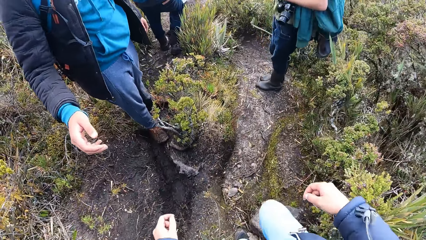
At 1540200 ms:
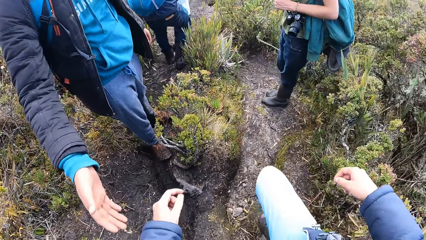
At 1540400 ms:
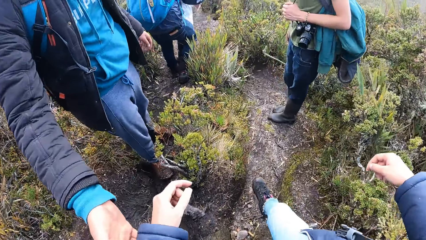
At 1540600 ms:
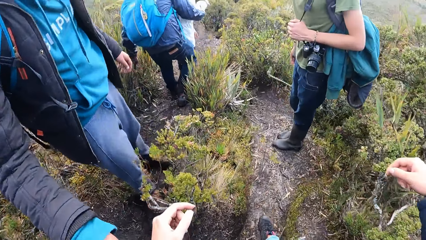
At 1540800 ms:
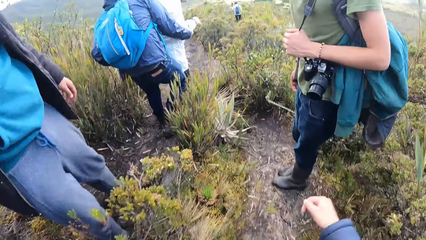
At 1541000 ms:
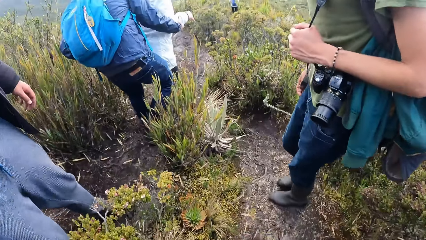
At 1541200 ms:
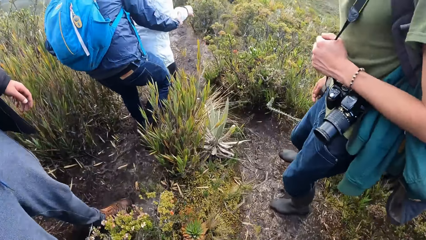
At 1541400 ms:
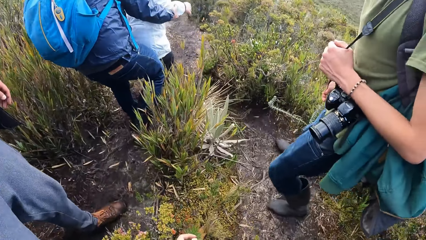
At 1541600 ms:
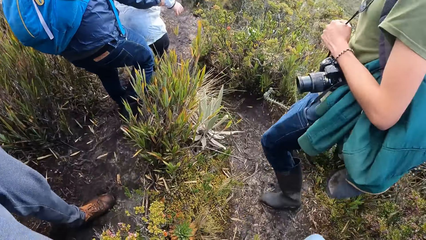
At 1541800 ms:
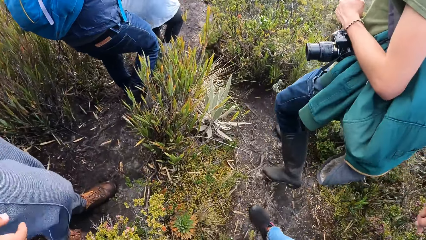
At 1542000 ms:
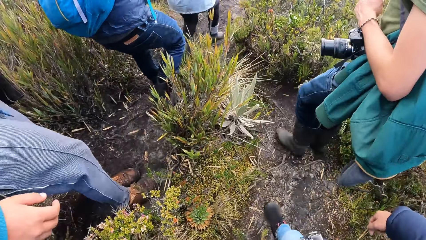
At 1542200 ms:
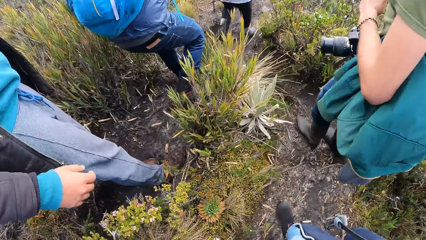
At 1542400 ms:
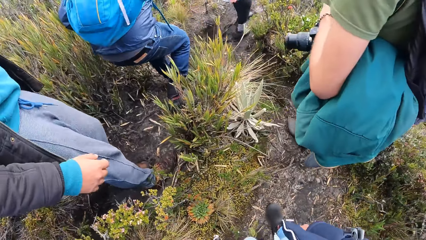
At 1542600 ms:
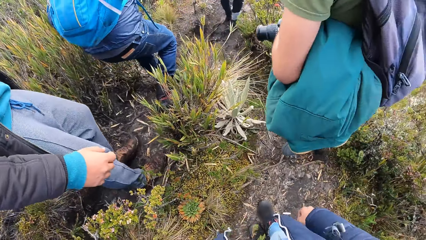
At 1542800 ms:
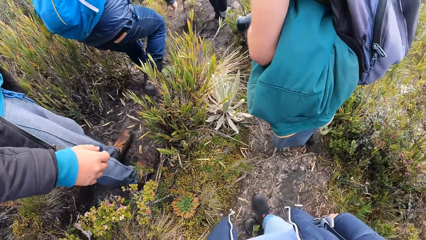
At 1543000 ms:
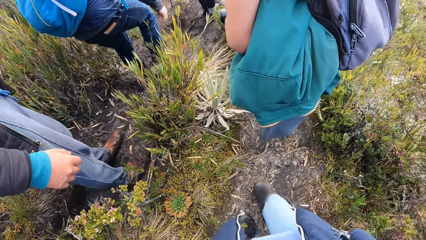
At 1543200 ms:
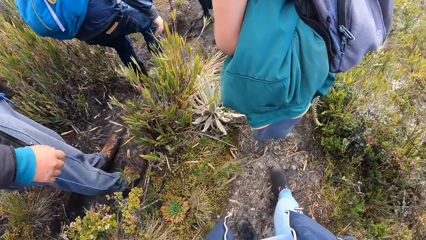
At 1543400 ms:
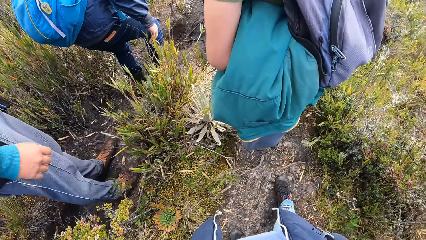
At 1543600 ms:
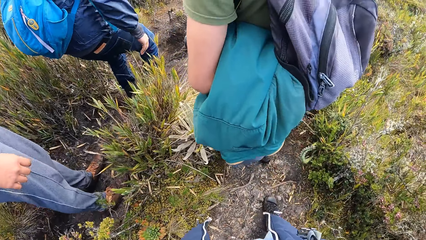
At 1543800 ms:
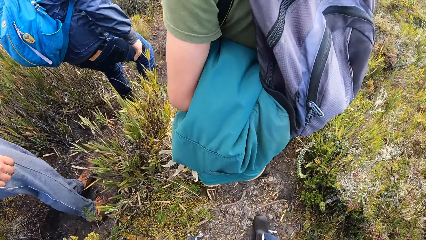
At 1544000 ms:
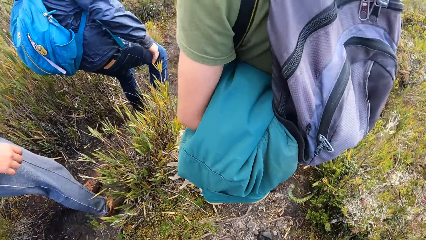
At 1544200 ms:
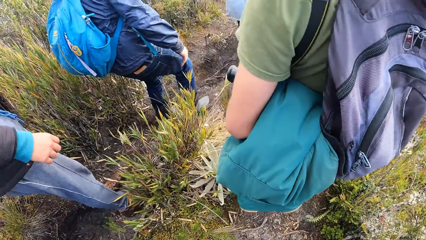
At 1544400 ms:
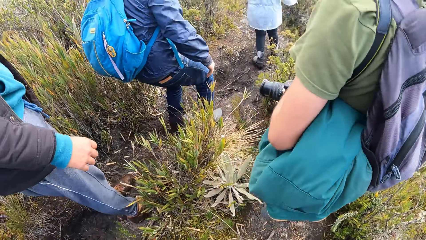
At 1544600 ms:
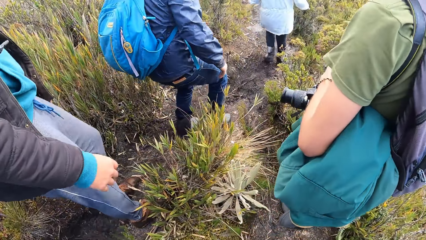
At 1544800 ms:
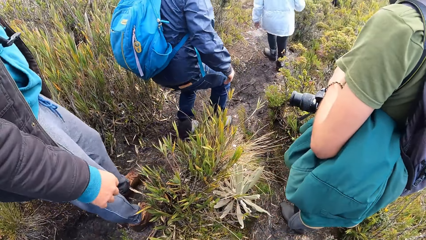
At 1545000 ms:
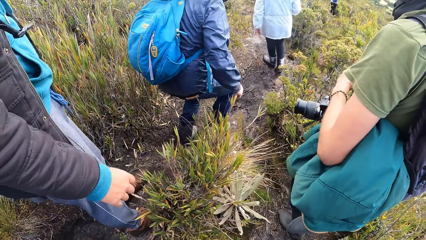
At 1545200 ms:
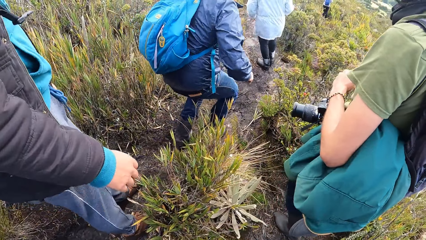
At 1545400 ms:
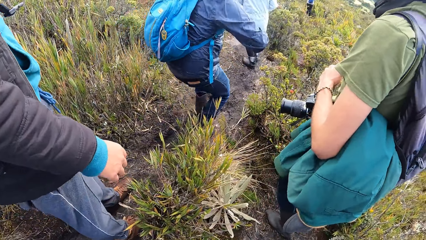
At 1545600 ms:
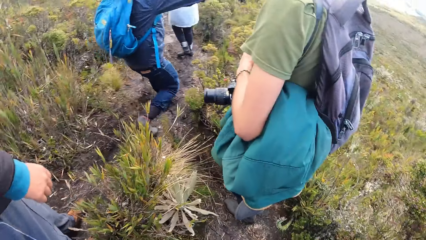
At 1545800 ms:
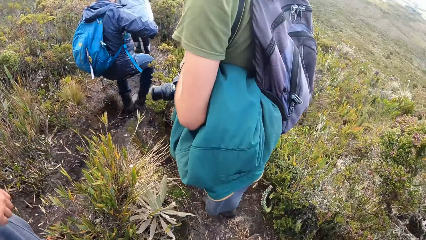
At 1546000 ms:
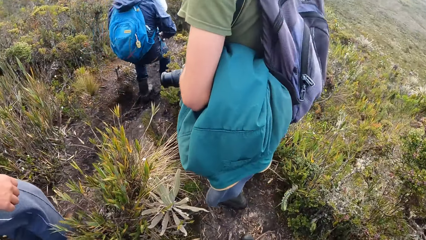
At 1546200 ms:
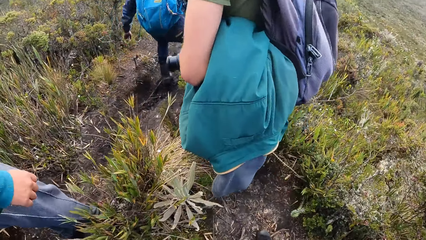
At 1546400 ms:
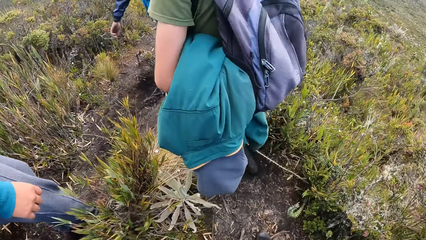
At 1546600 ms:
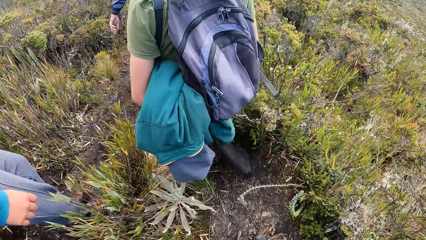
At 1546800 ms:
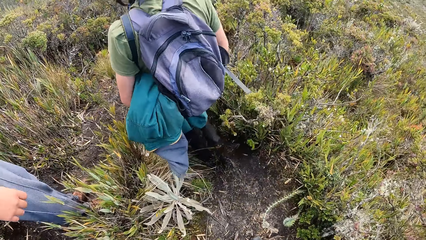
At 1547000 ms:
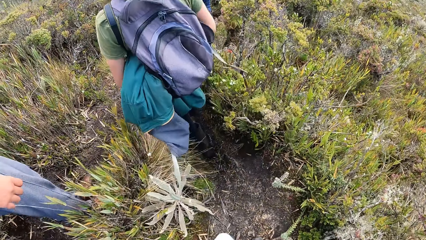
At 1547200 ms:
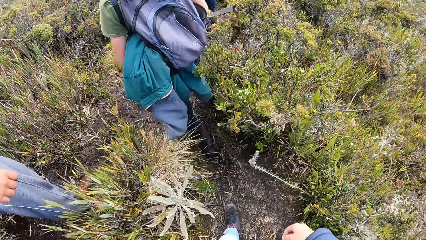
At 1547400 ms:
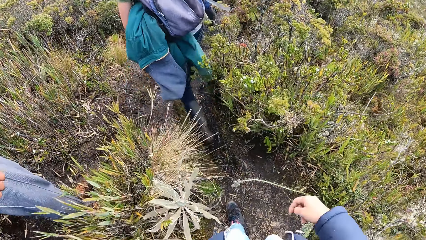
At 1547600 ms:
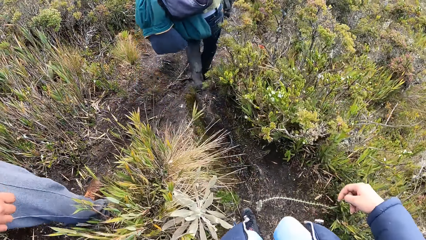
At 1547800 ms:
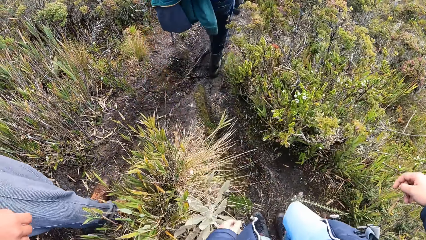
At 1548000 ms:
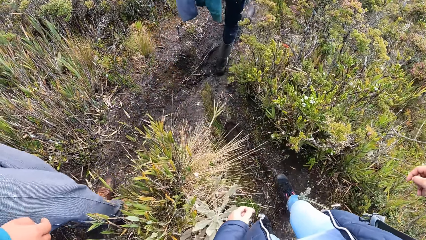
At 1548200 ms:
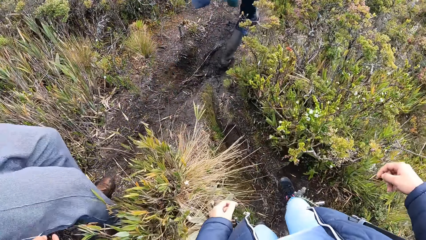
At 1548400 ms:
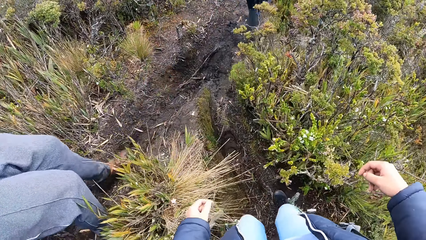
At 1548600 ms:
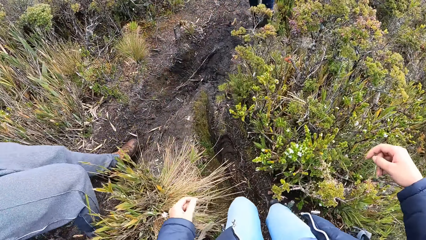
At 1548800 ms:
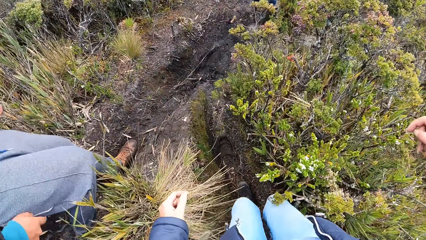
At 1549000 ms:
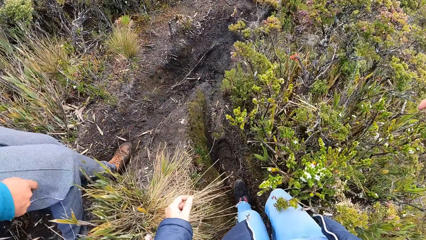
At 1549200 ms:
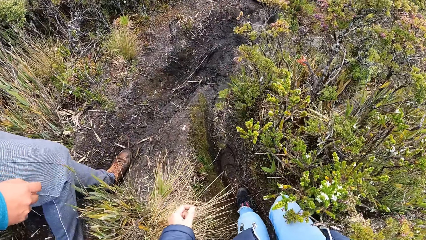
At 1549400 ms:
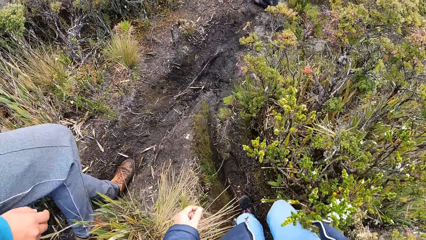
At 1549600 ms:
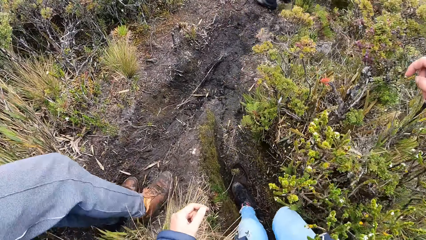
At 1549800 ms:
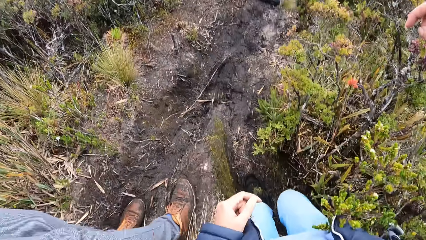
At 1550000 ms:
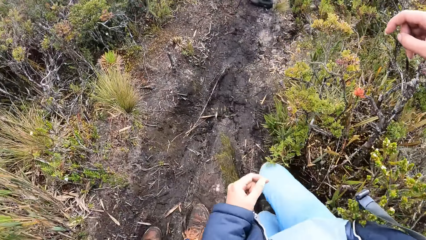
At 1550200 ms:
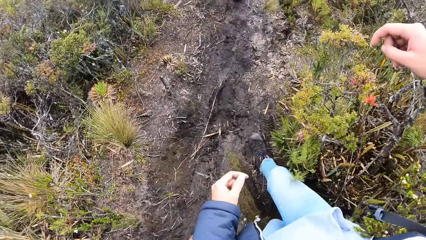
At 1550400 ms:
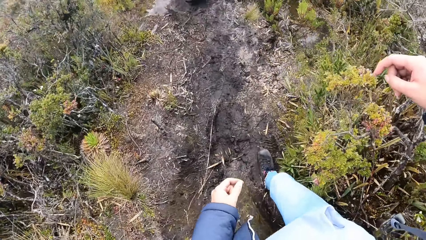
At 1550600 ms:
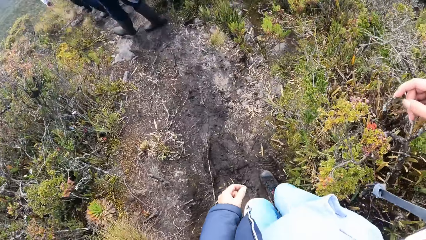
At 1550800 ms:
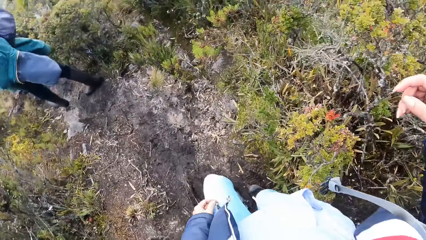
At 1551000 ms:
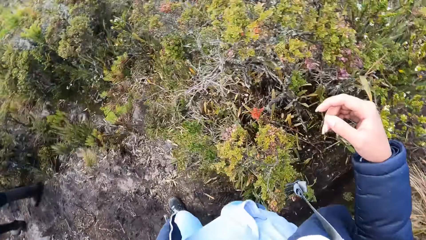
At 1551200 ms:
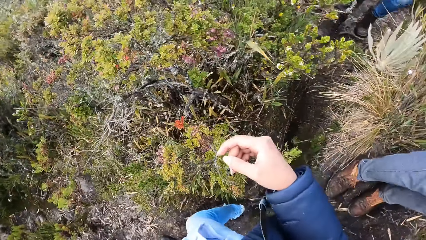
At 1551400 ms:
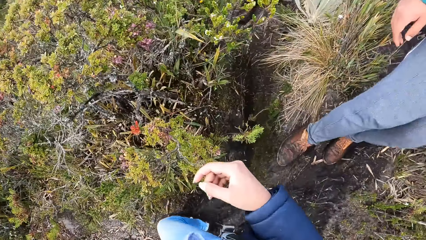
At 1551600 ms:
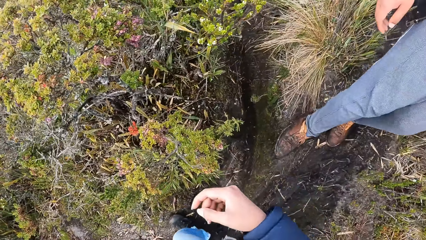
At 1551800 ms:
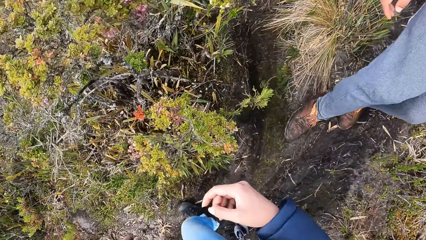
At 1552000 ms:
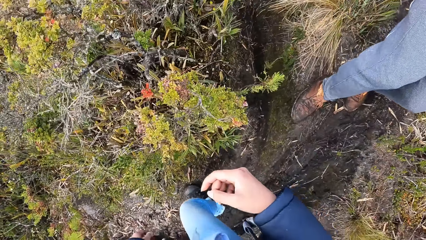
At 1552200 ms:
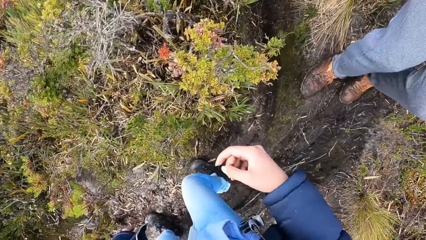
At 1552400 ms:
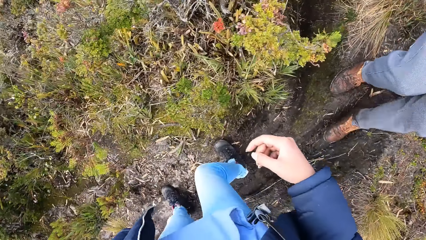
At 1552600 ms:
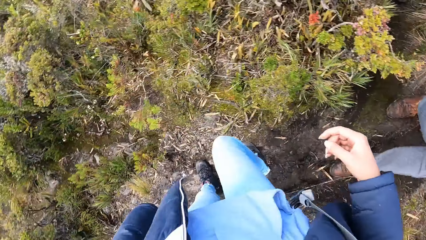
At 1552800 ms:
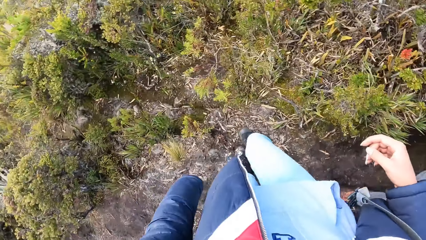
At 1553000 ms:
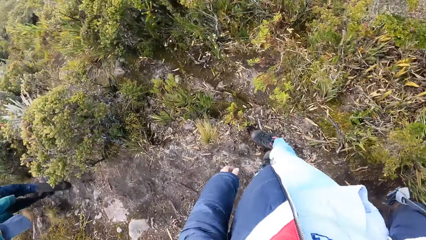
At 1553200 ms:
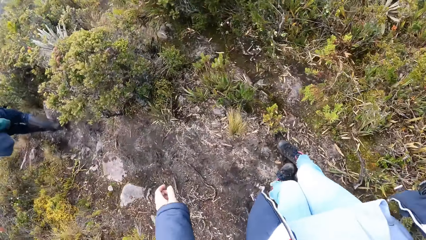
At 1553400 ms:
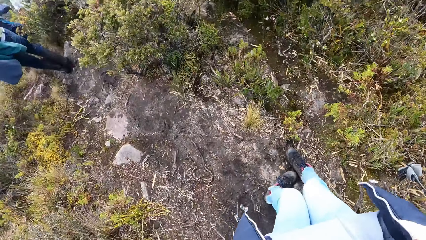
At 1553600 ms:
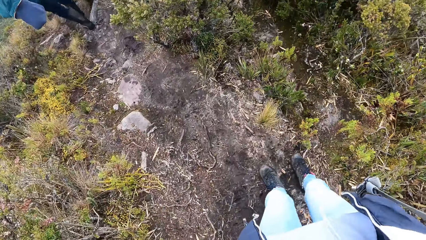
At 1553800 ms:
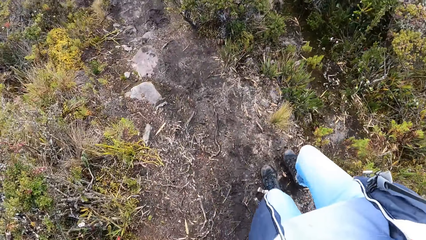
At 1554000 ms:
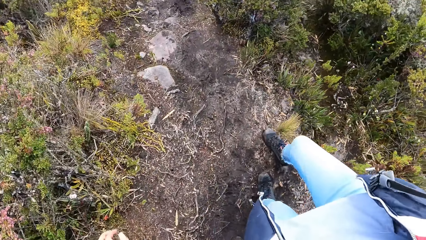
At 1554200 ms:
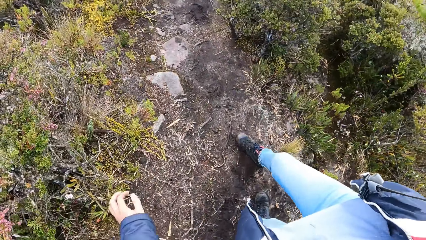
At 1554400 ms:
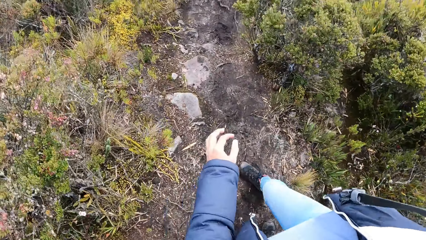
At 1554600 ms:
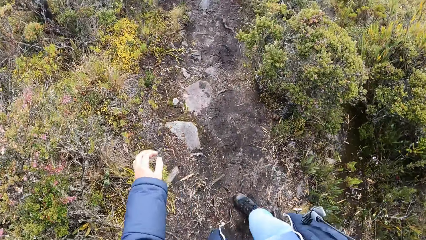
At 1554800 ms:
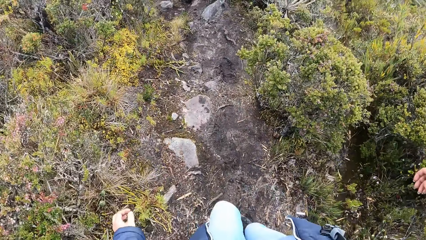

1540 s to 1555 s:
The man and the camera wearer hold their hands. The camera wearer follows the man. They walk down a hill. They look around the thicket. They walk down the hill.
